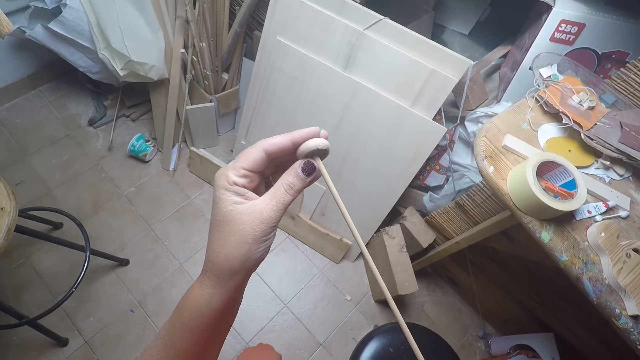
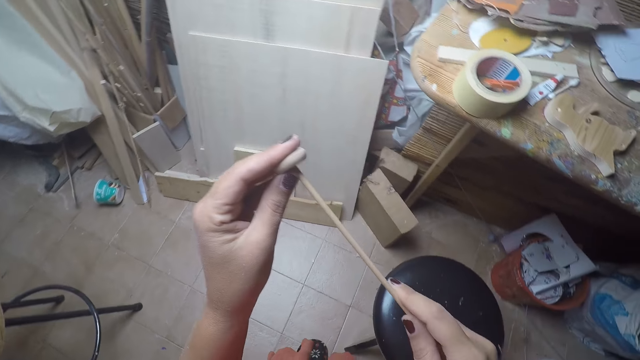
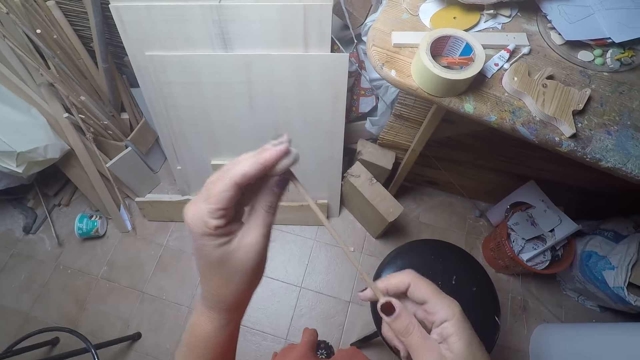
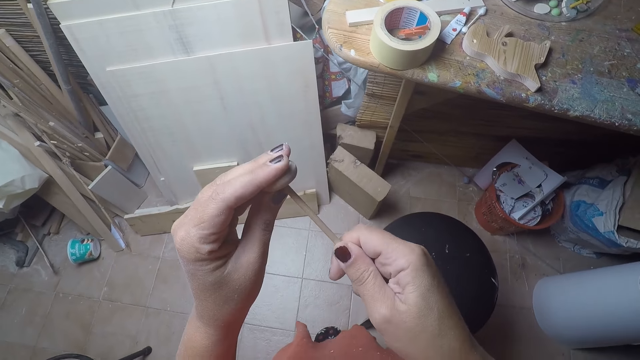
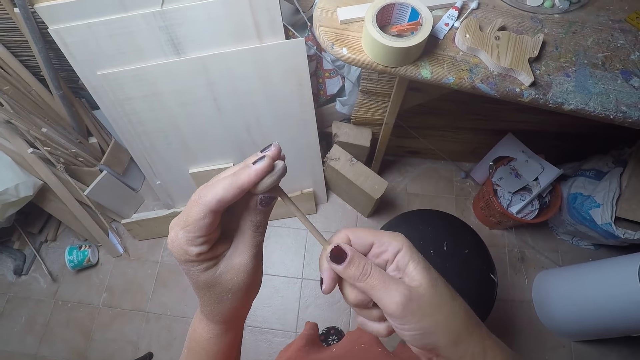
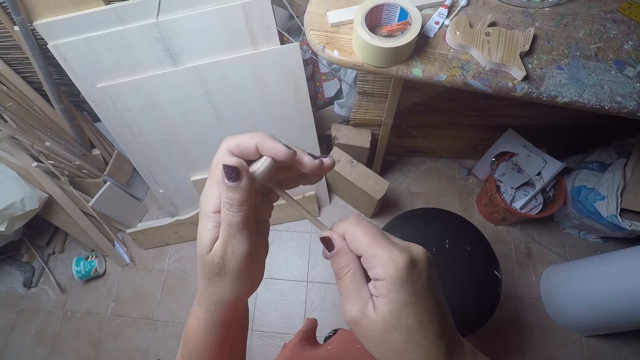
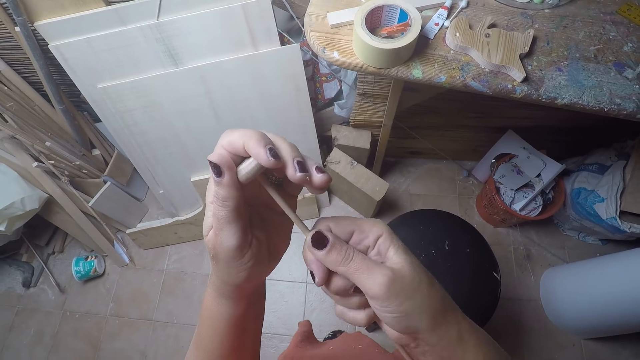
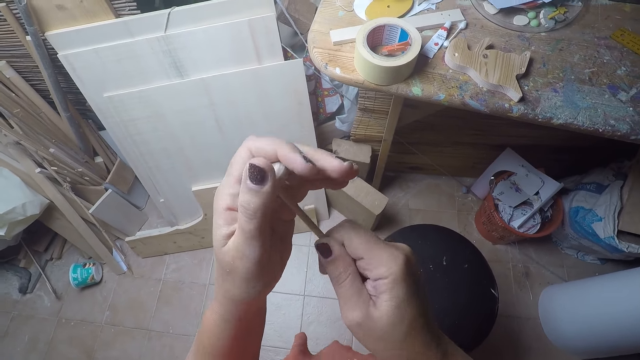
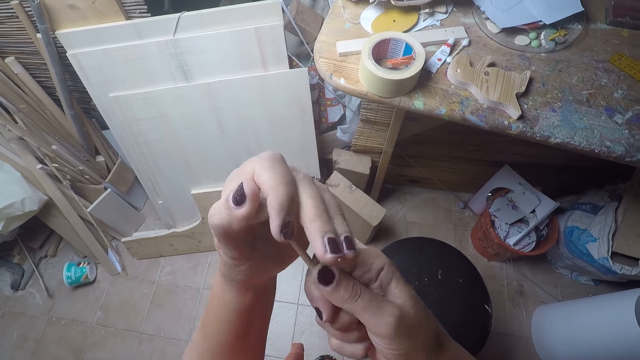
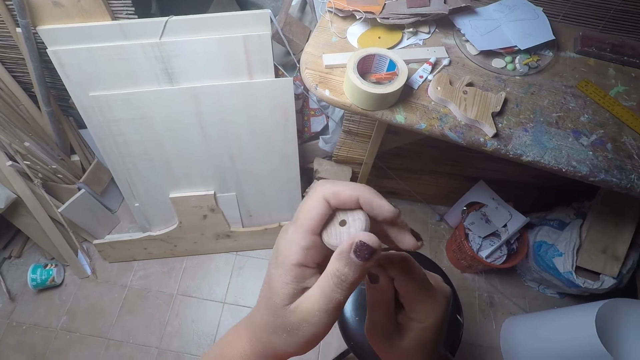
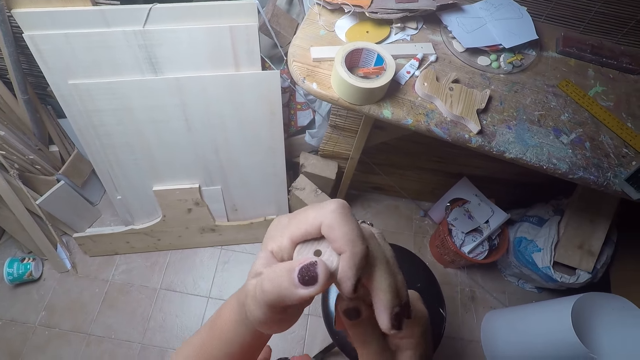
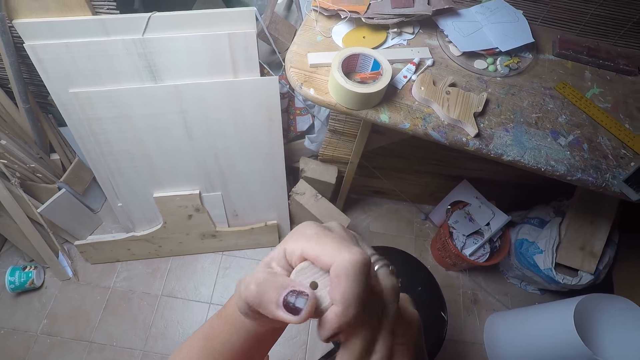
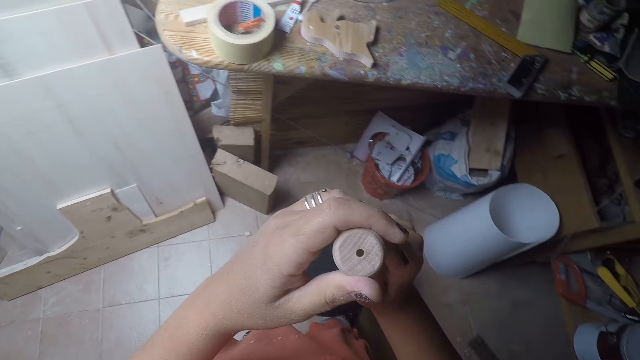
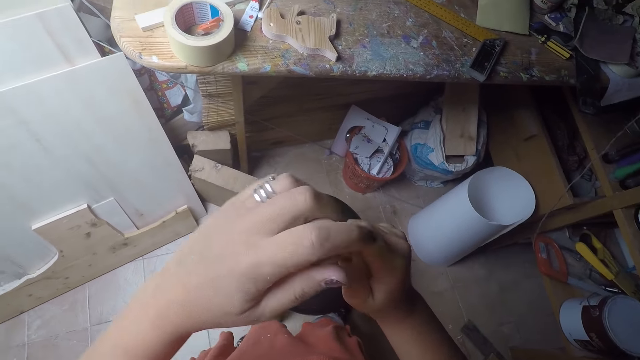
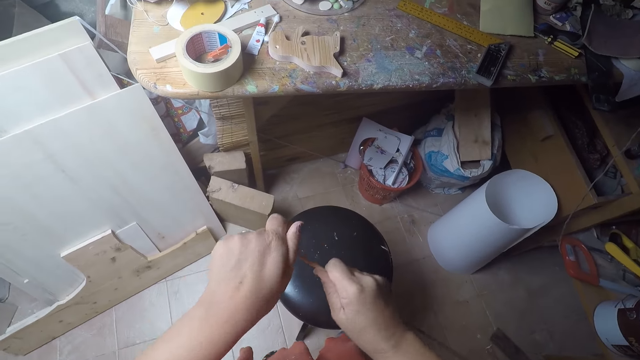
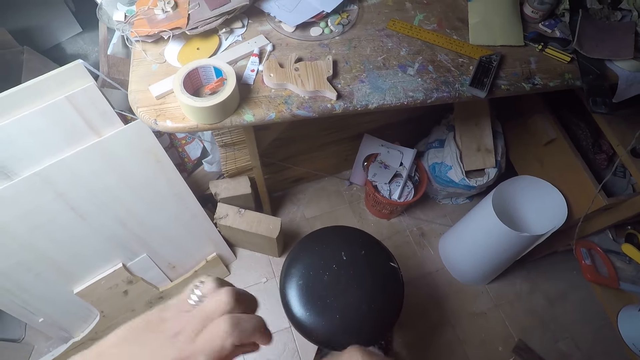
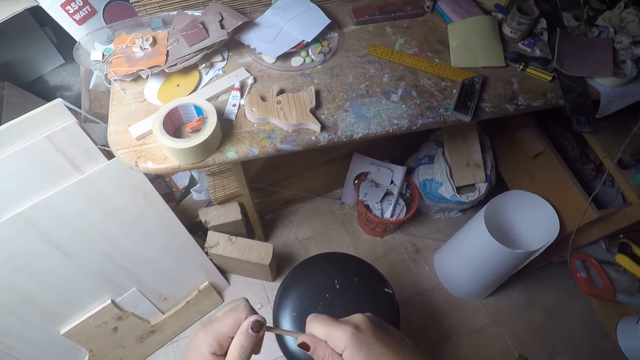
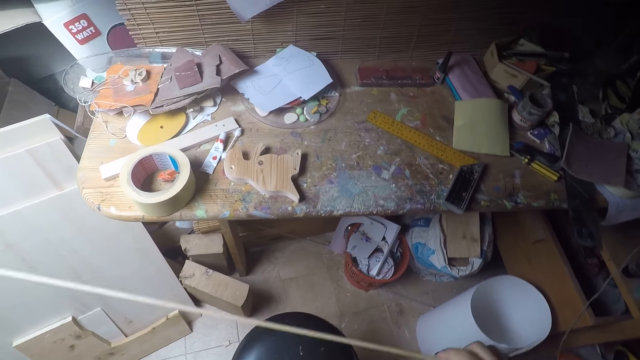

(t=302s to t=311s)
The camera wearer passes the rod through a wood on his left hand. He looks at the wood piece. He removes the wood piece on the rod.

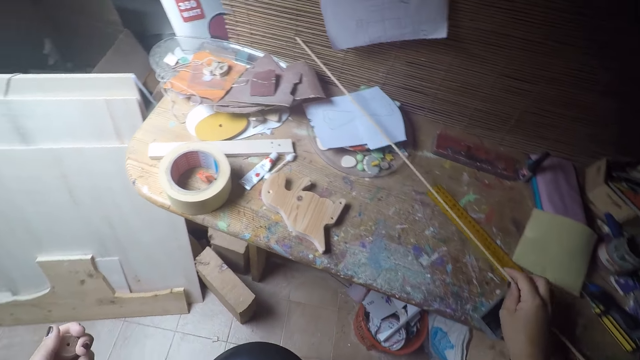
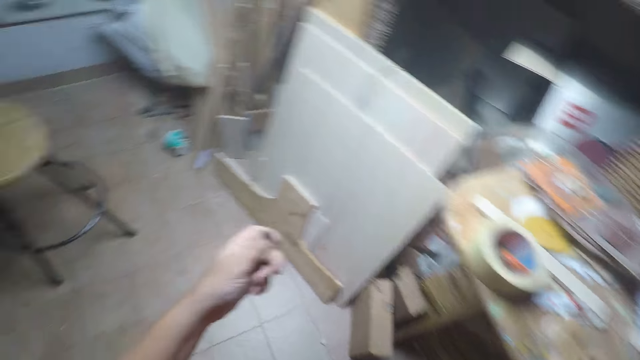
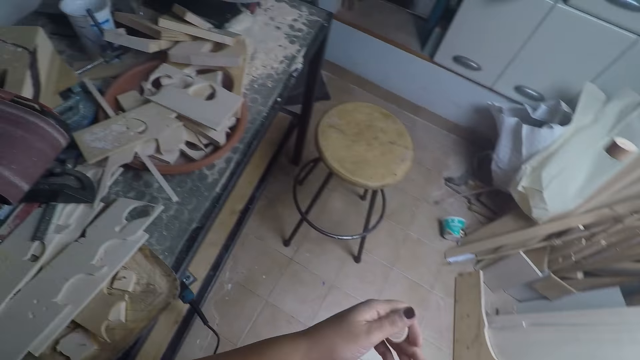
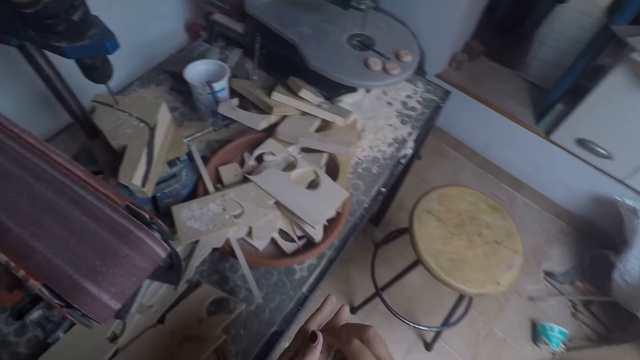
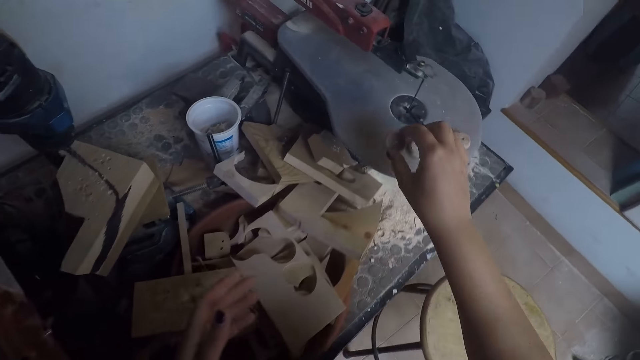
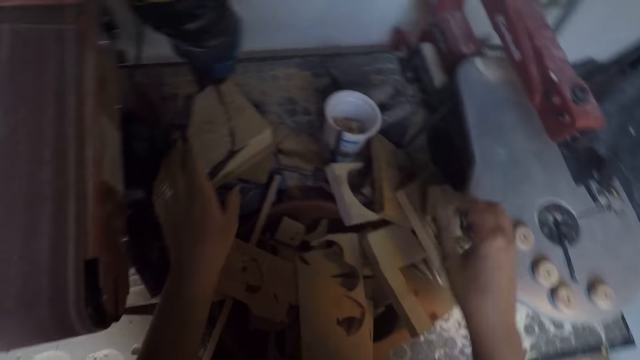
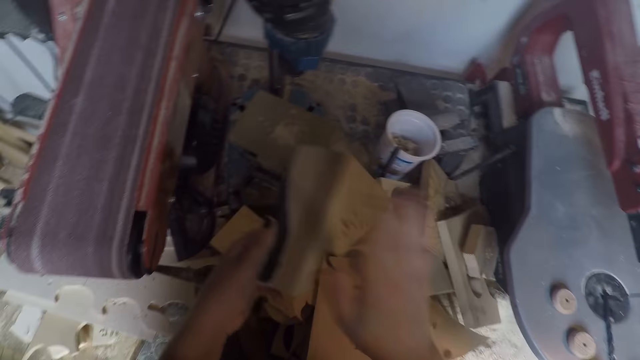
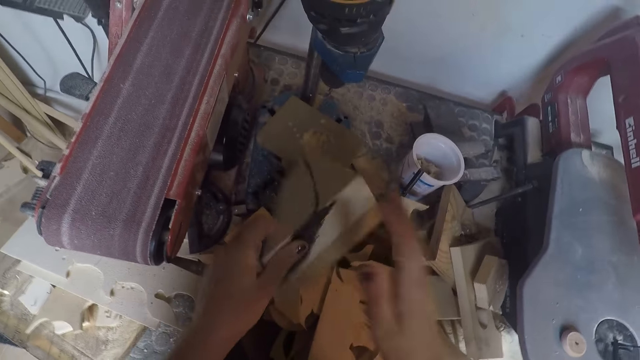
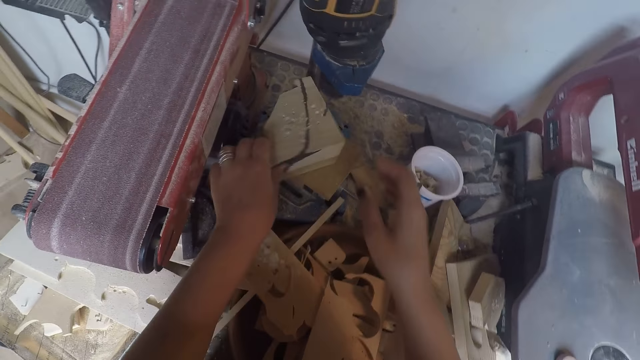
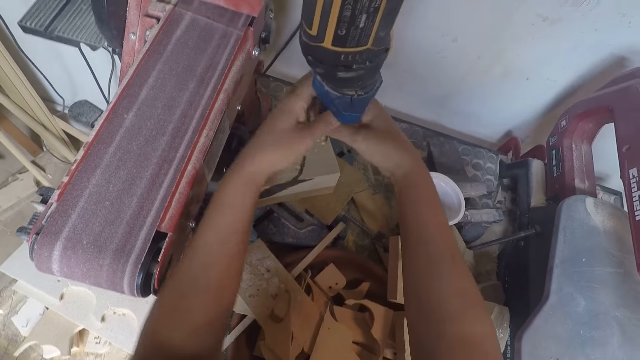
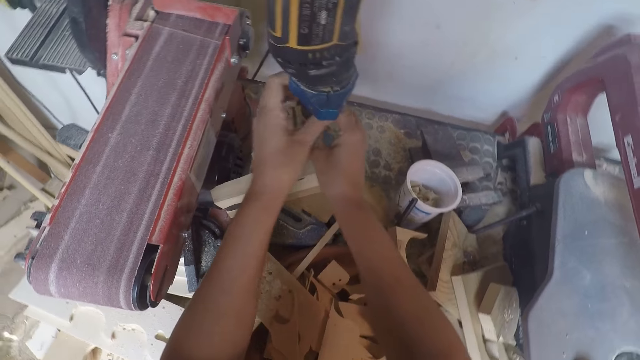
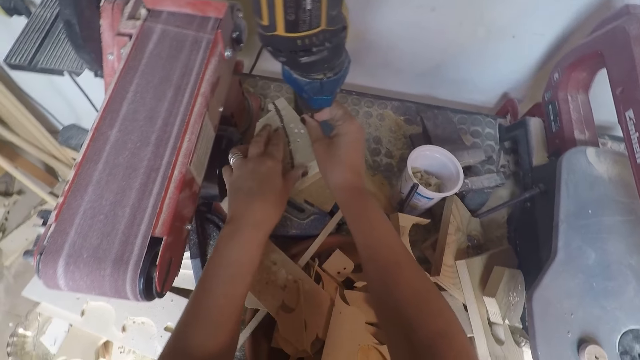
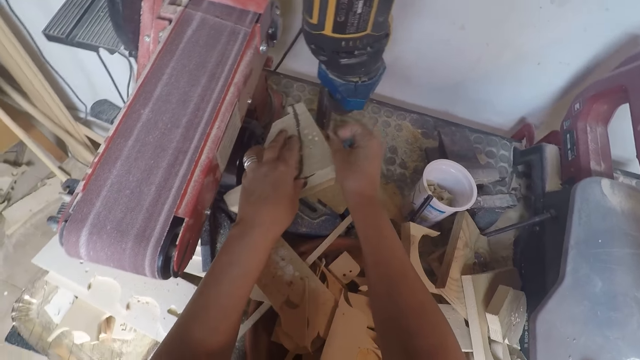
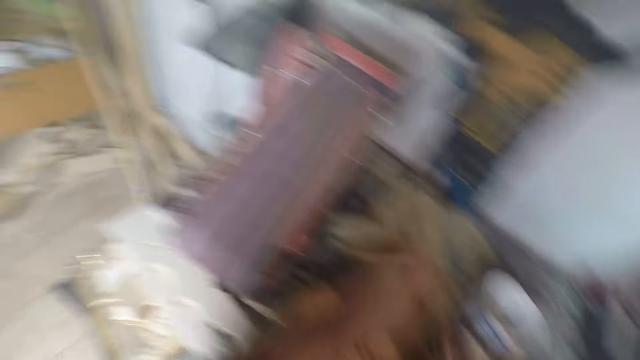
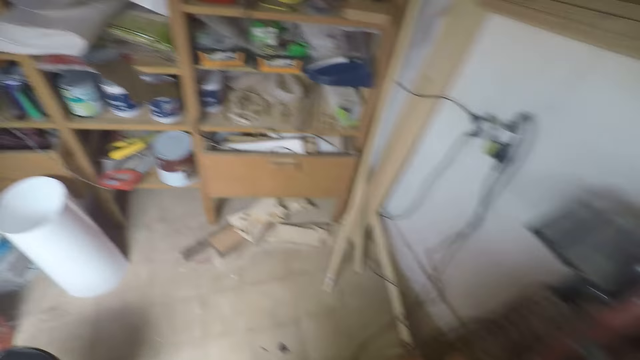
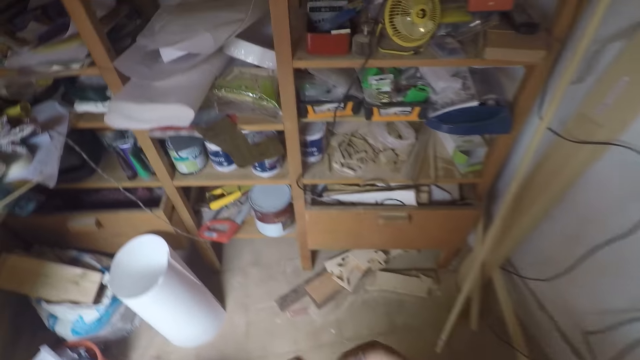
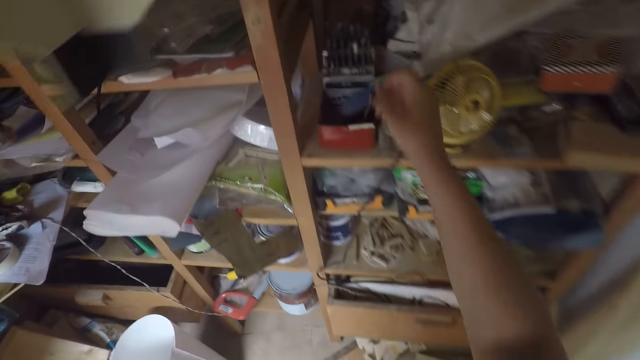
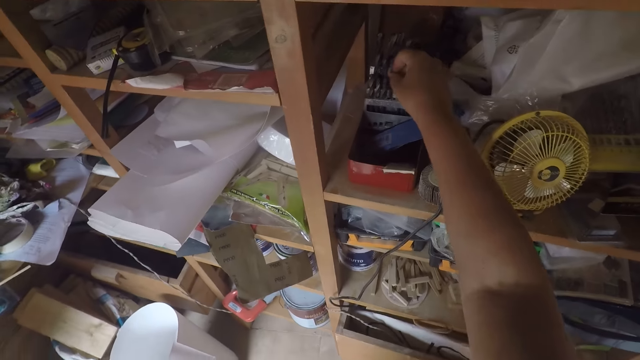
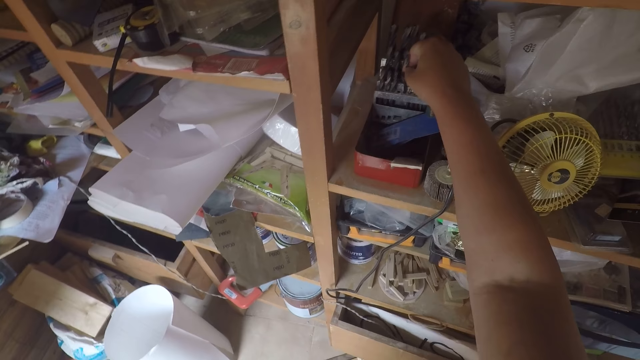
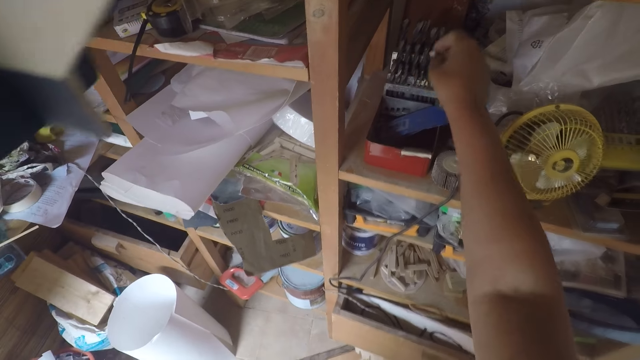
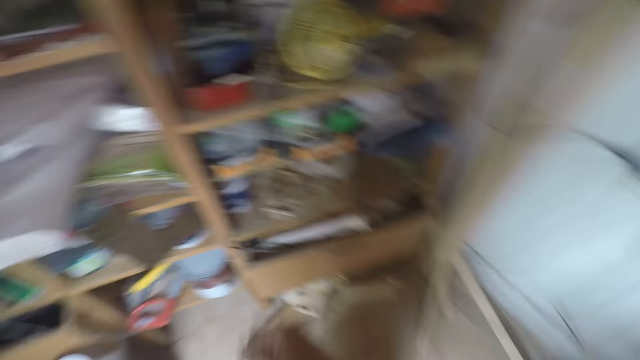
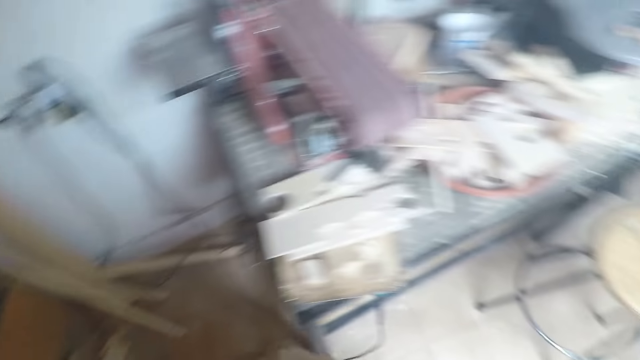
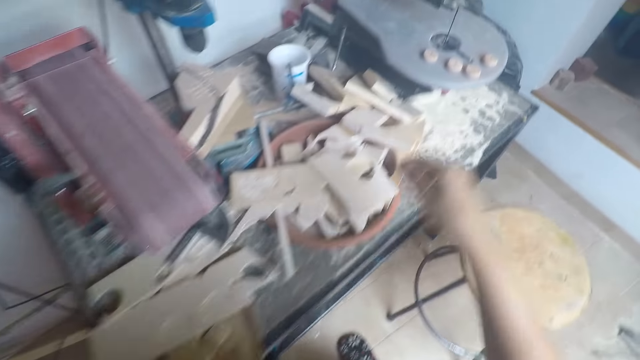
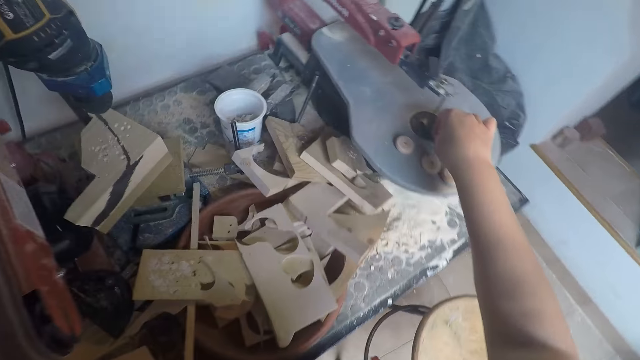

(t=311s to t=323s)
The camera wearer places the rod on the table with his right hand. He walks around the room. He turns to the drilling machine table. He places the wood on the filing machine with his right hand. He picks up a wood from the drilling machine with his left hand. He hits the wood on his left hand with his right hand. He wipes the wood. He places the wood on the drilling machine with his left hand. He removes the drilling bit from the chuck of the drilling machine with his two hands. He adjusts the wood on the drilling machine table with his left hand. He walks towards a shelf. He holds something. He drops the drilling bit on the shelf with his right hand. He walks towards the table behind him.
